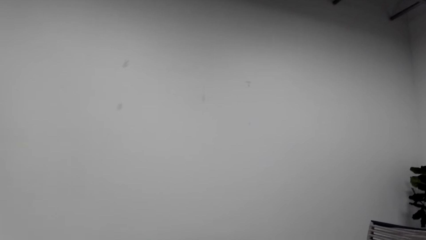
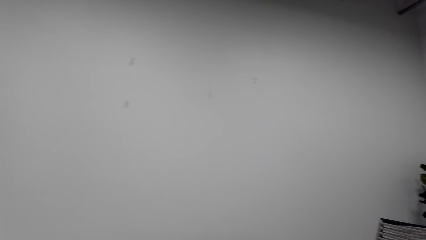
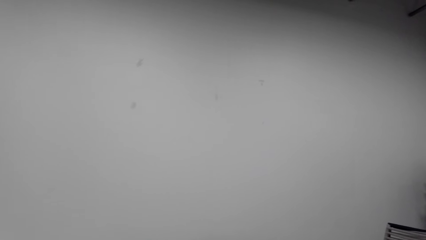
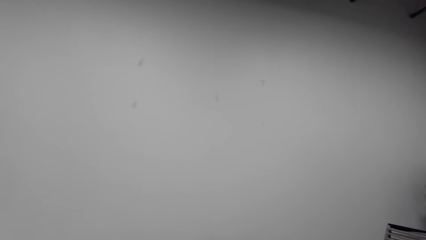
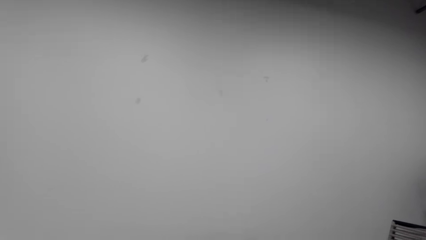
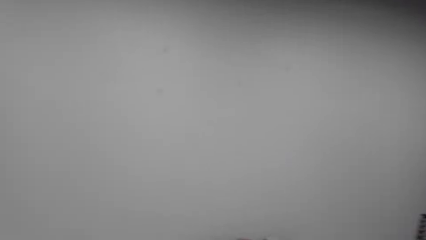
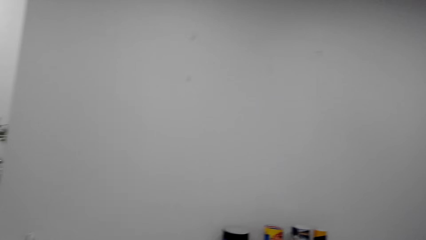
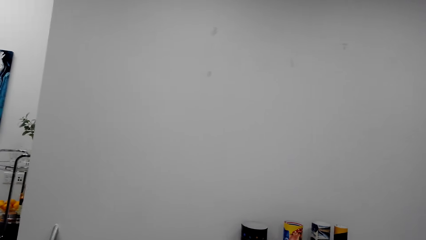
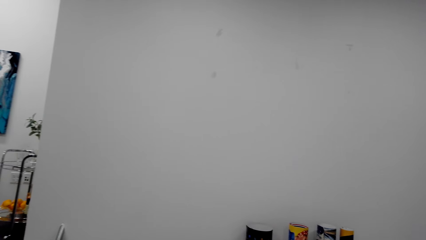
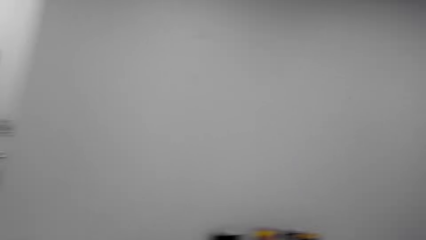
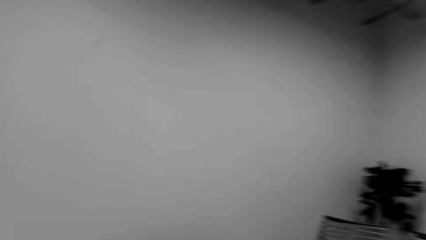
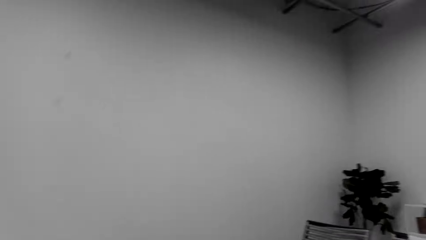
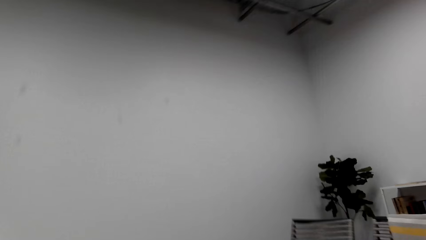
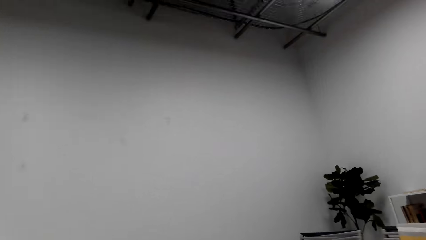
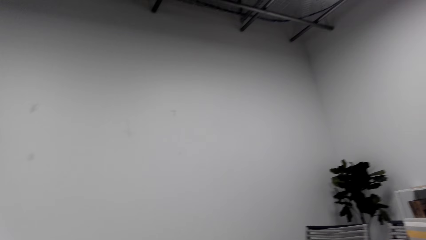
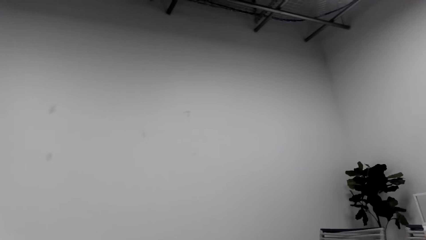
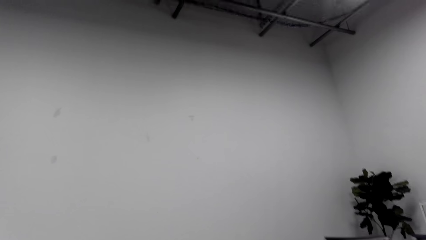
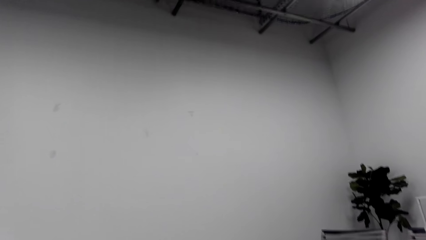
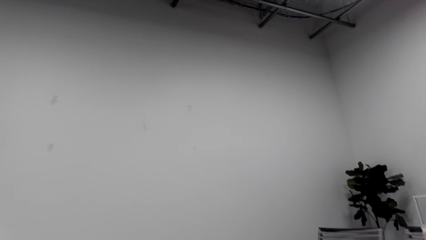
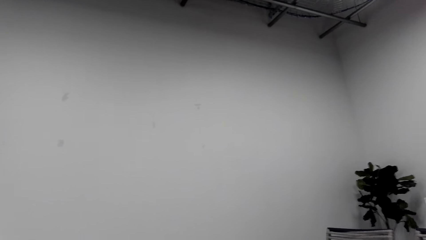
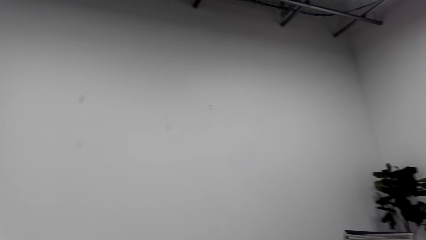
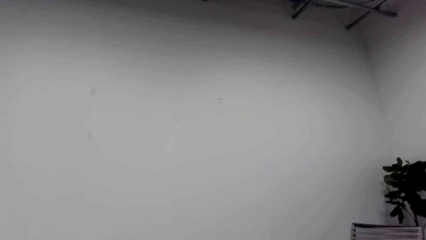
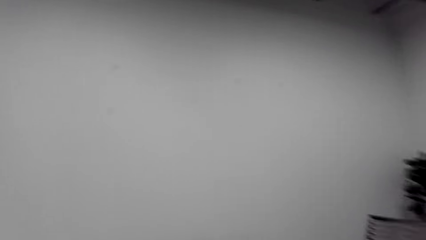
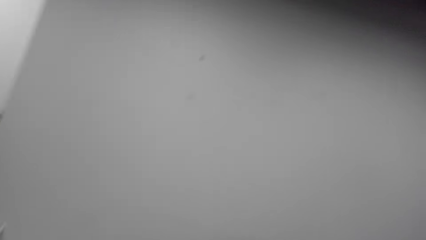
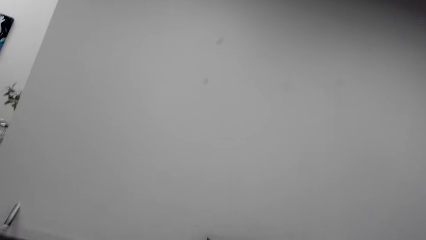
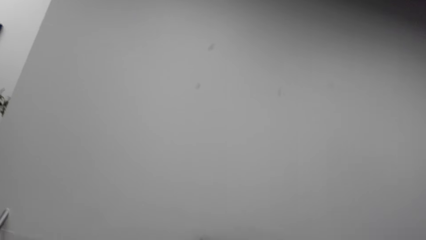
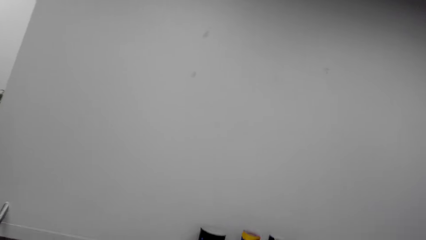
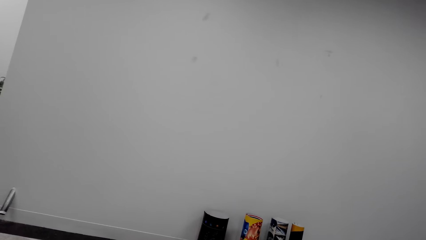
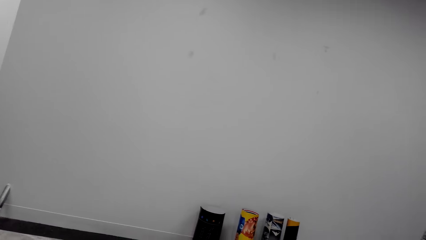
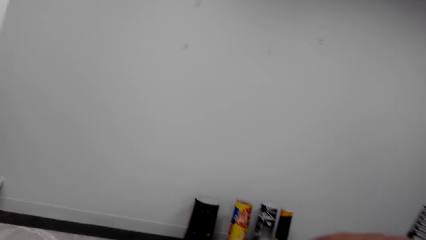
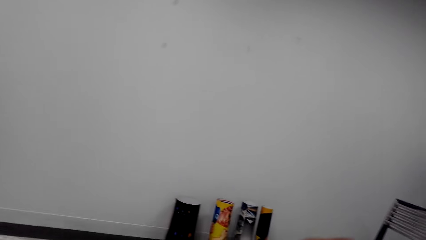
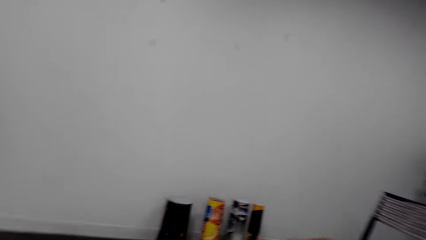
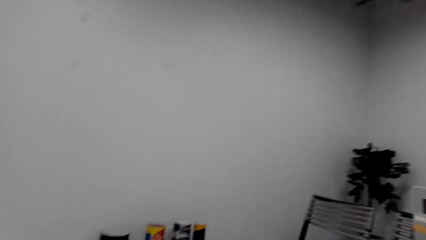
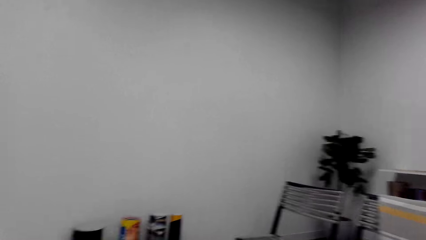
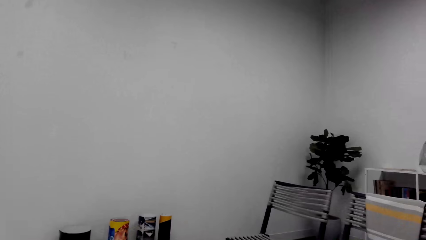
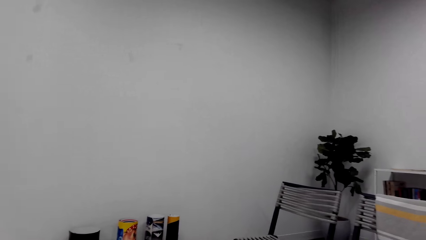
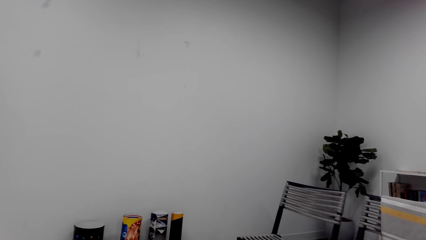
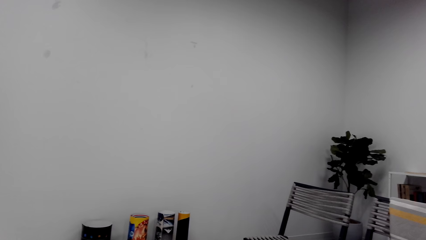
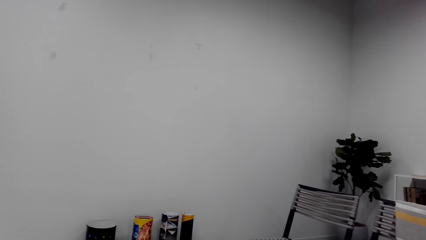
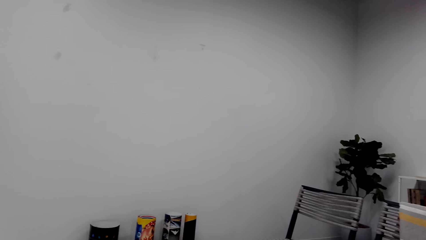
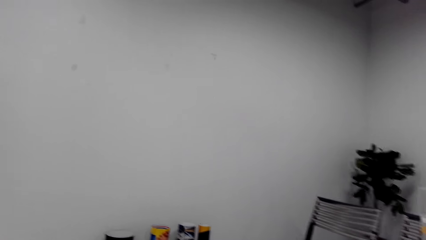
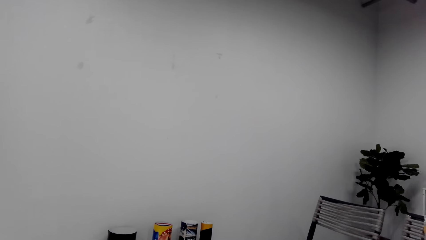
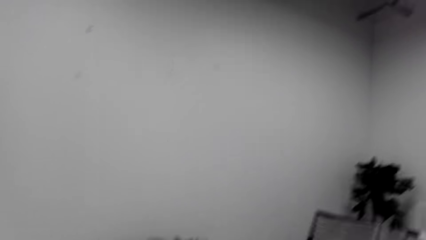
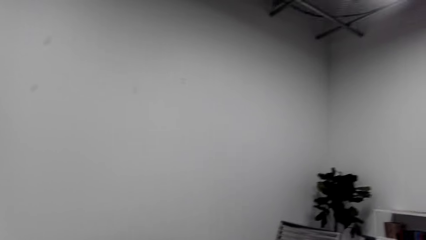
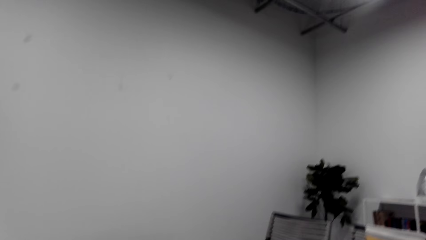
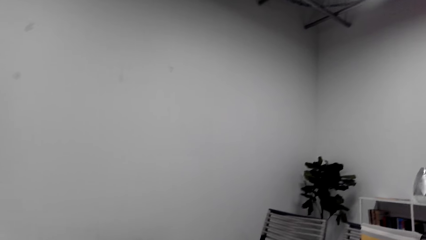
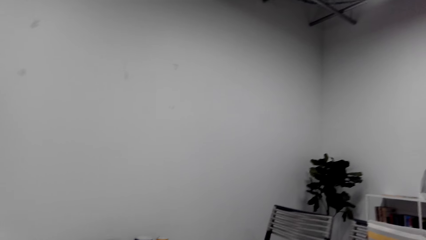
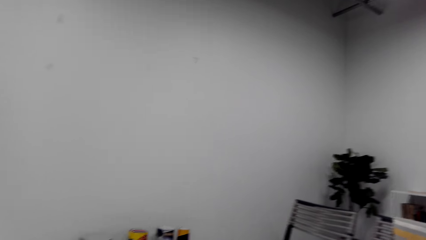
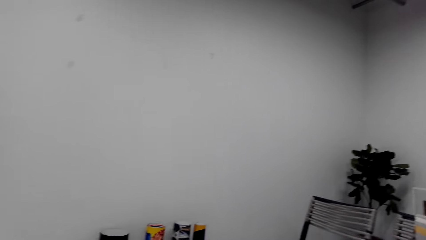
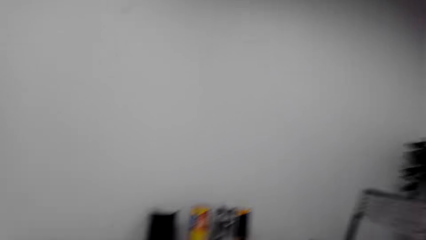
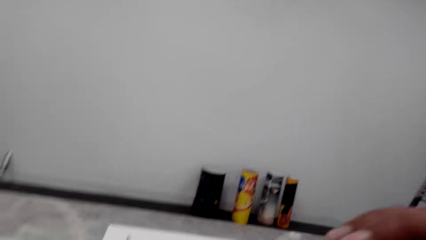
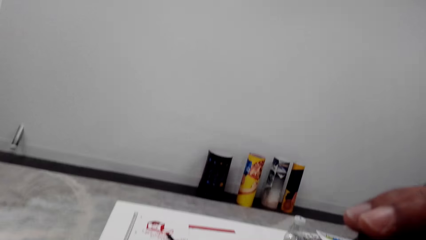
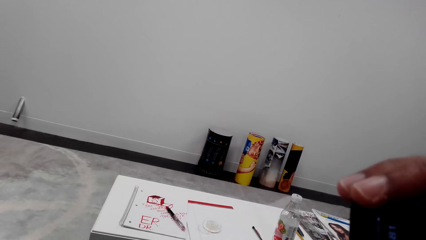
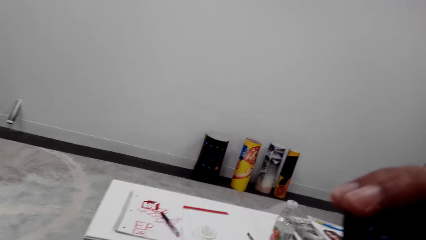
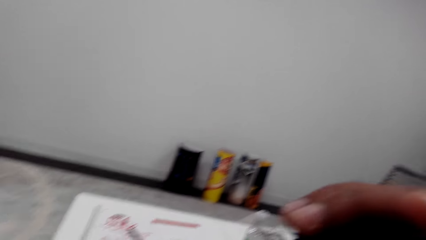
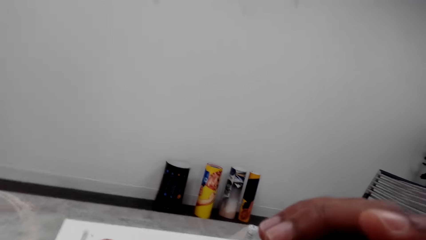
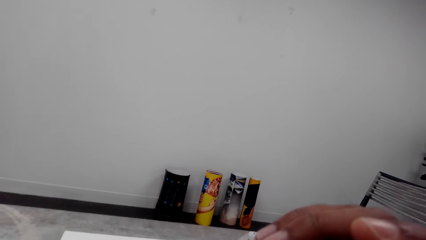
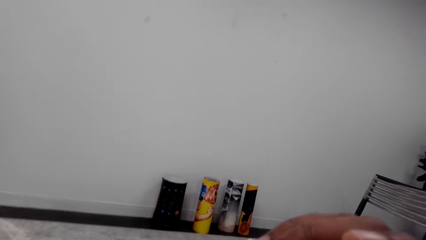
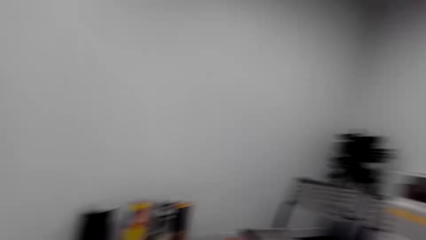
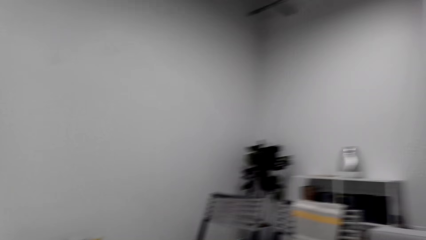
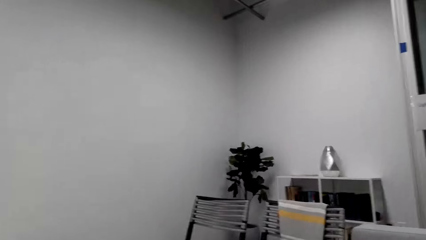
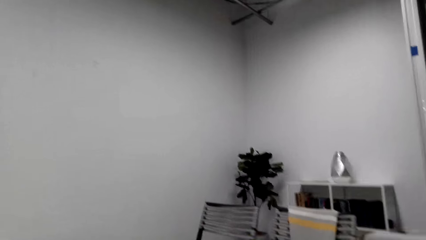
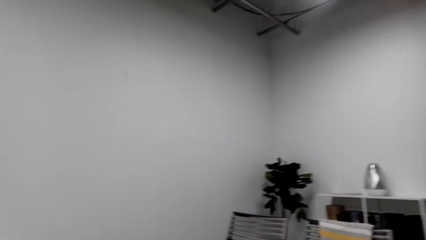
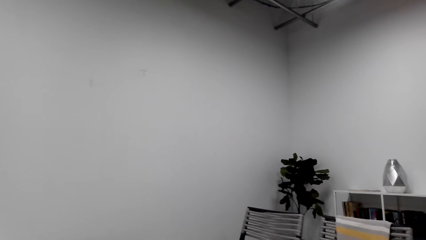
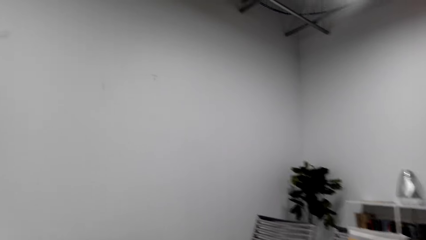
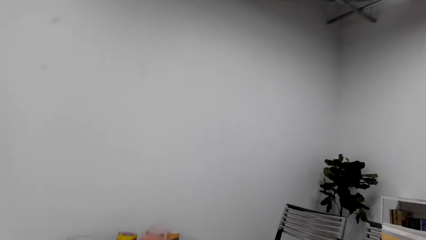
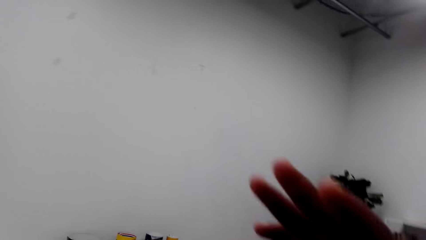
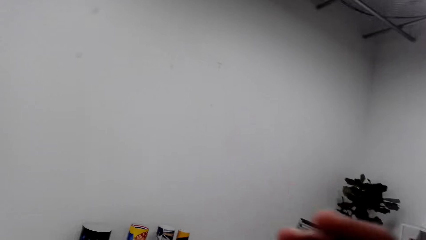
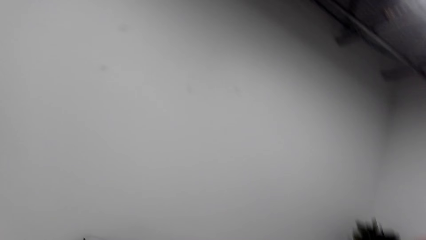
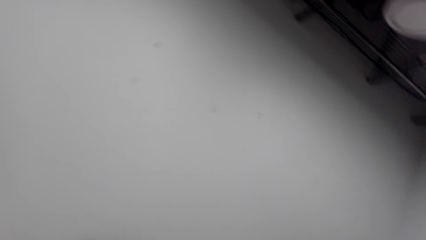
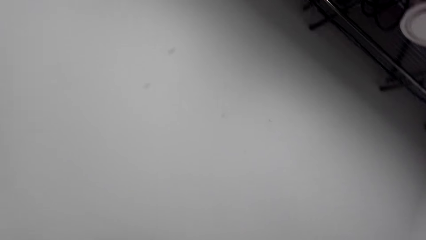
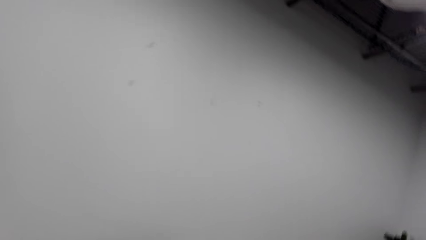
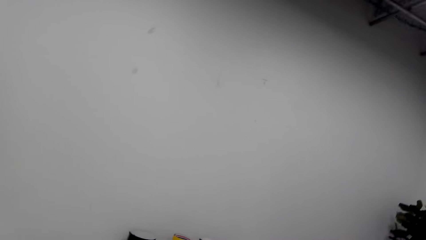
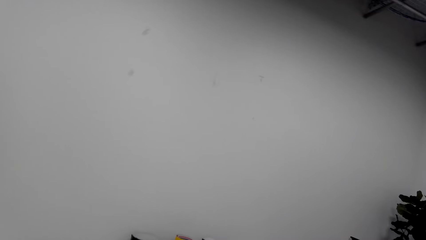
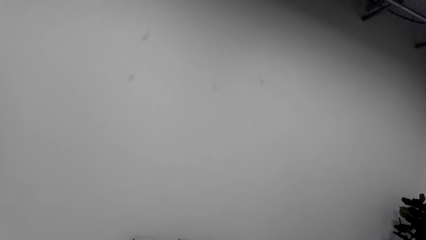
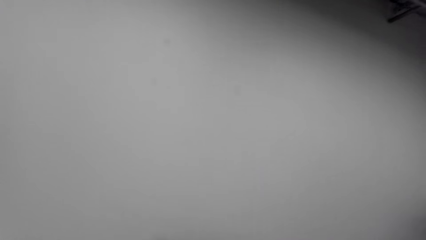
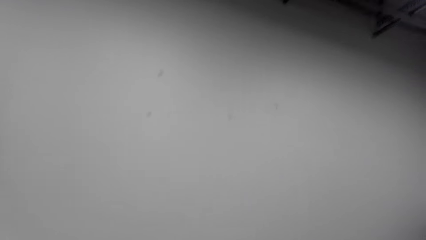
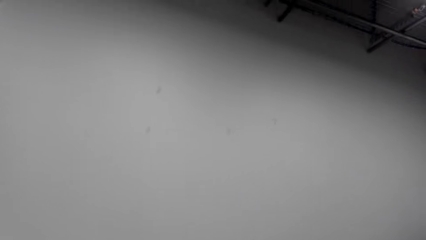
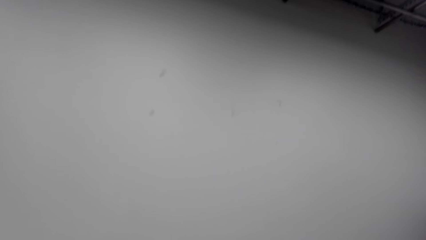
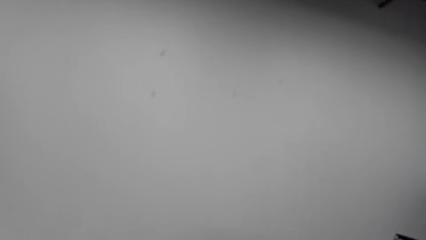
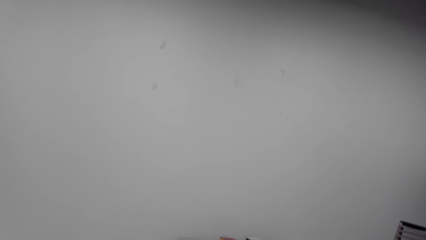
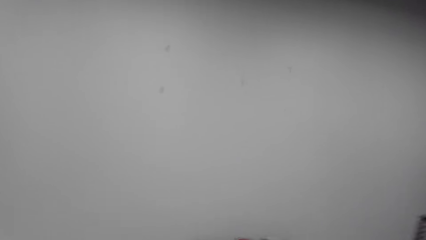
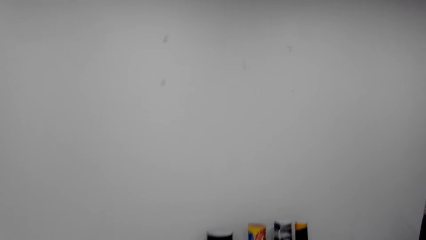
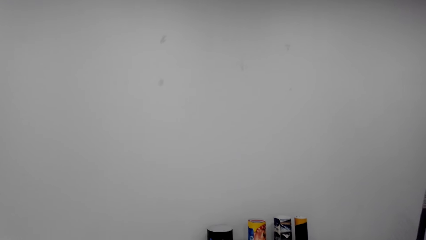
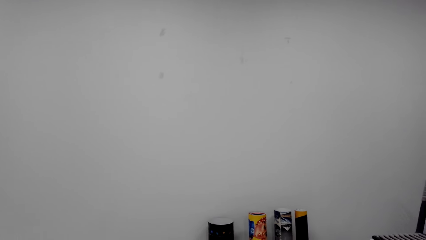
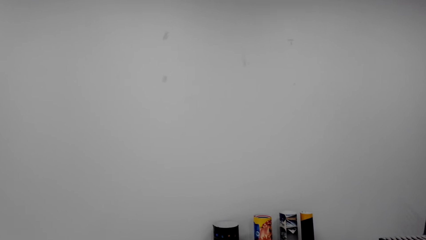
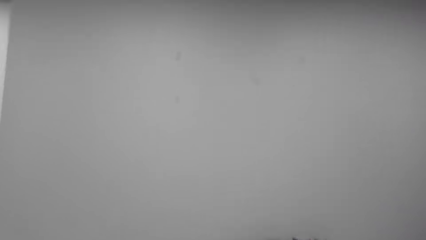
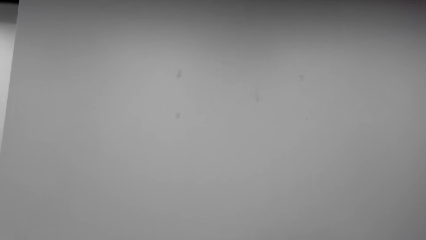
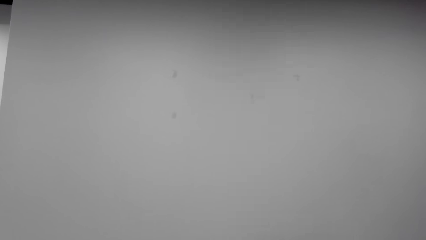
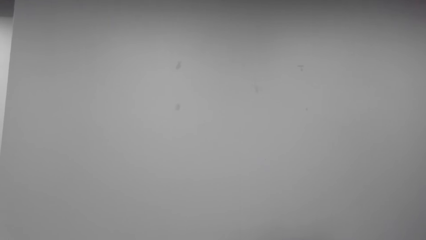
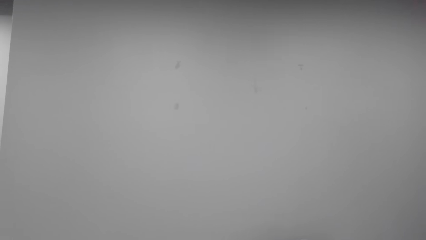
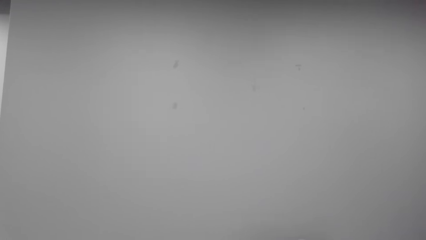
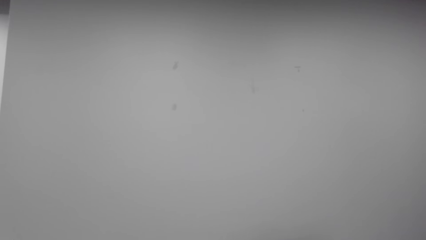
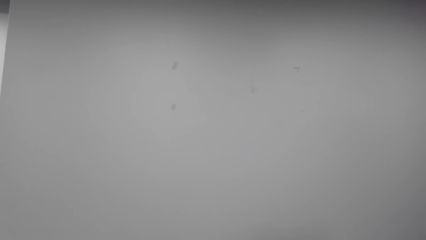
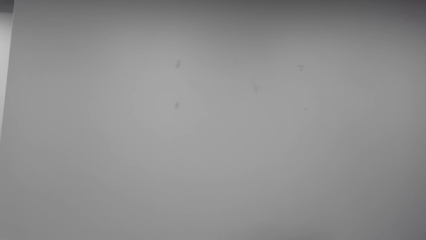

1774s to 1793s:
The camera wearer looks at the phone. They look around. They lift the right hand. They look around.
